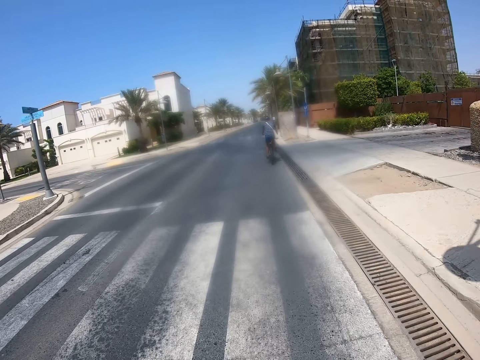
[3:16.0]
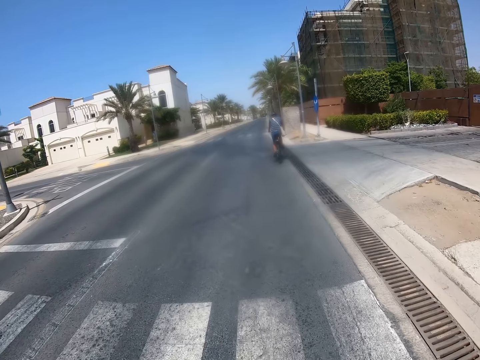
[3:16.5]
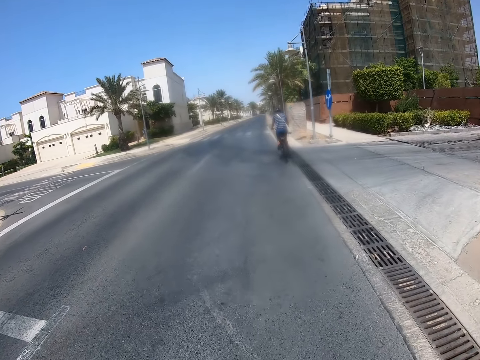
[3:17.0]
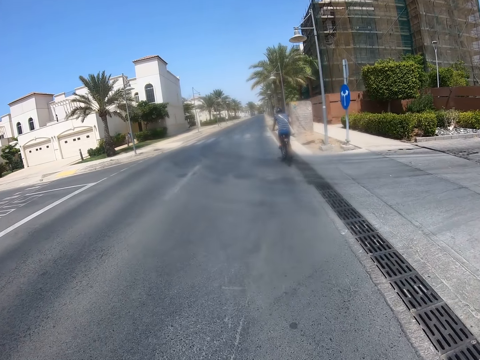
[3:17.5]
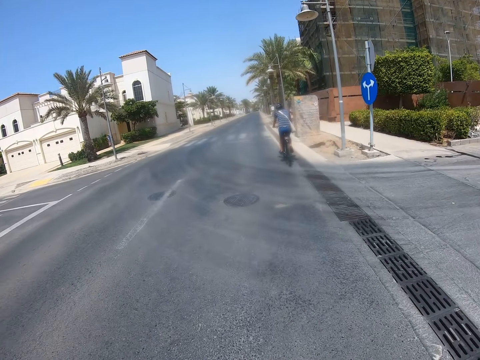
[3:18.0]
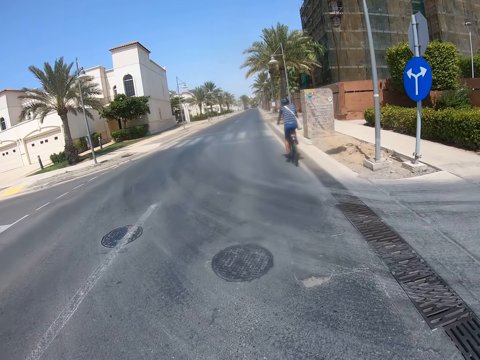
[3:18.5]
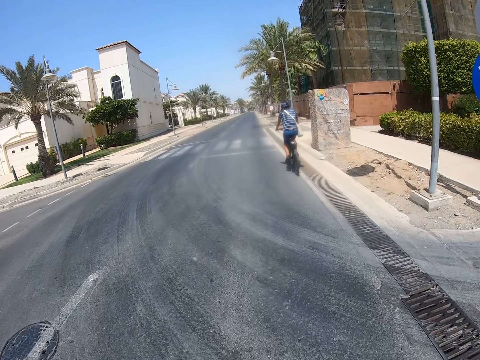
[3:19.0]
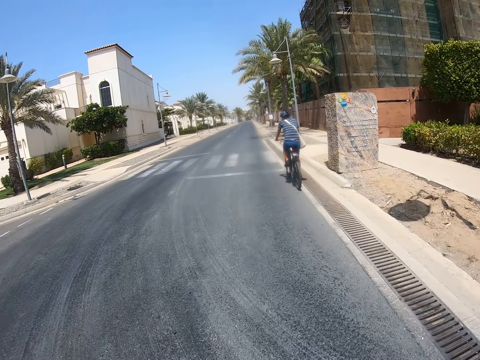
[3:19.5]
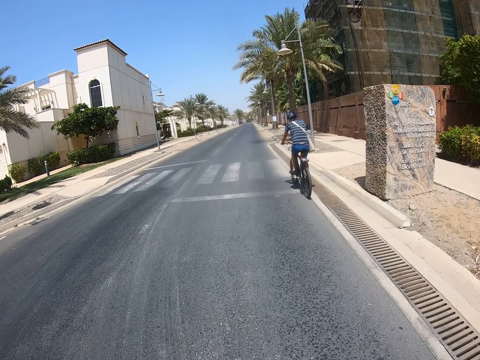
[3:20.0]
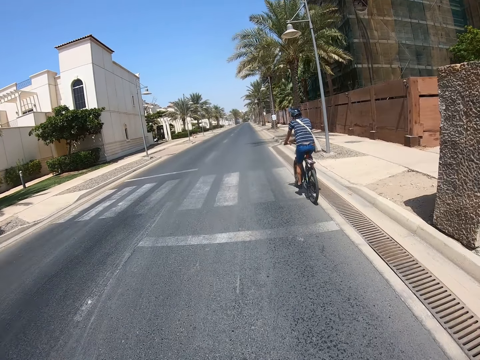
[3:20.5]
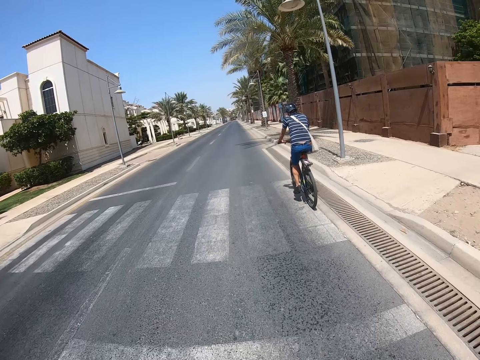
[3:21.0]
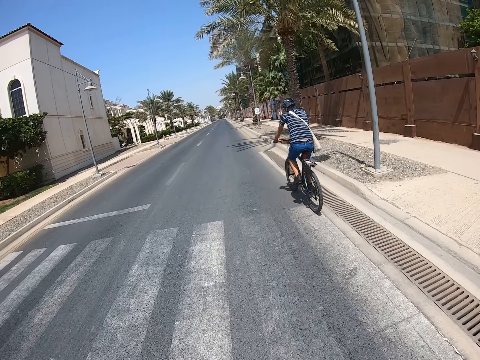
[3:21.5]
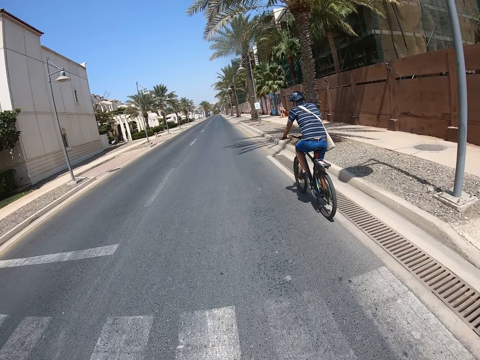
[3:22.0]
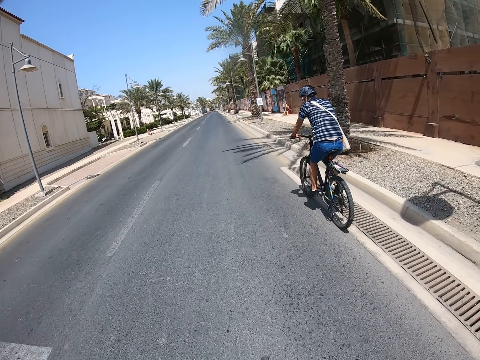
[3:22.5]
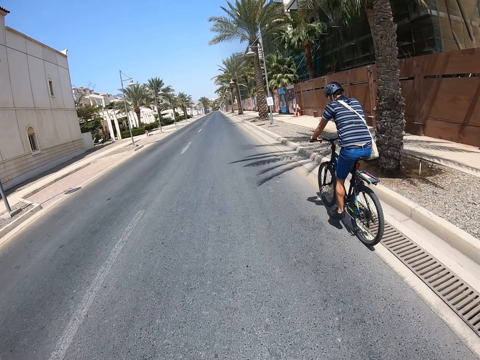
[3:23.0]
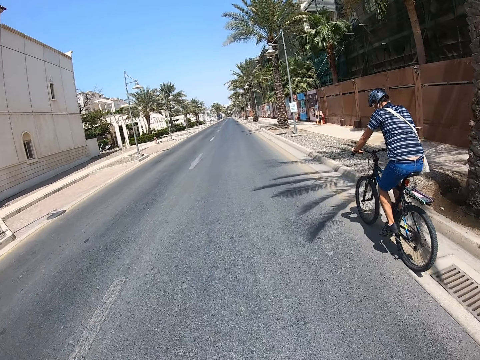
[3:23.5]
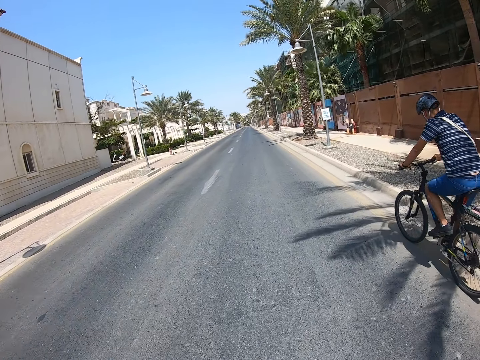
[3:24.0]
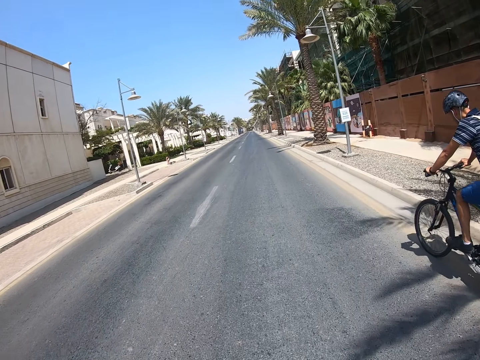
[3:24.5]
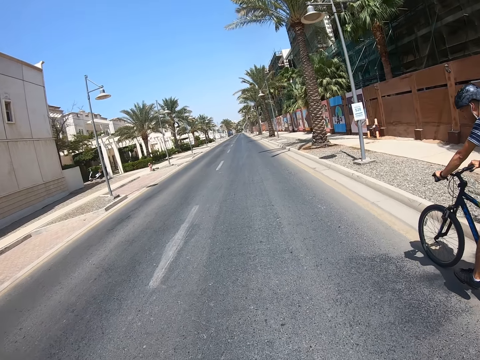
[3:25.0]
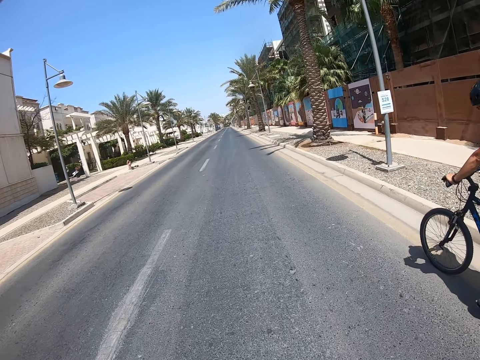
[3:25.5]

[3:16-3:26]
A man rides the bike.

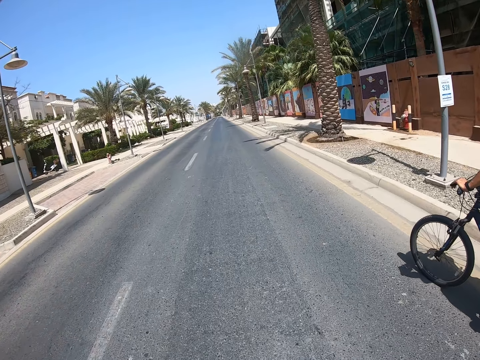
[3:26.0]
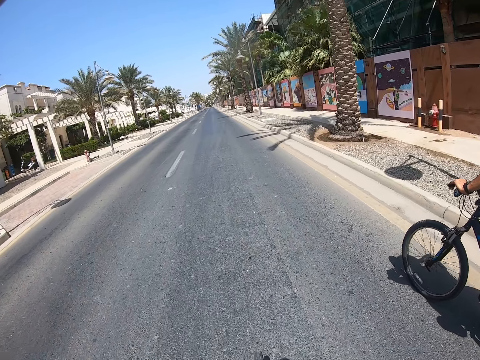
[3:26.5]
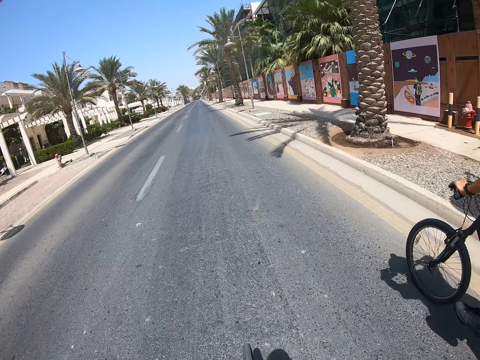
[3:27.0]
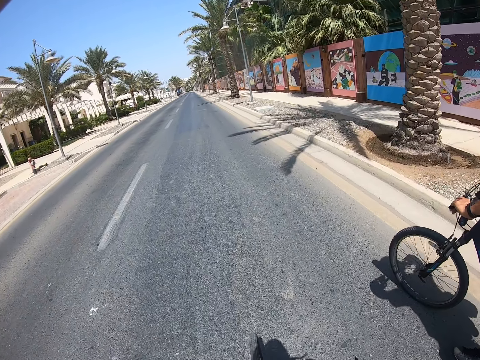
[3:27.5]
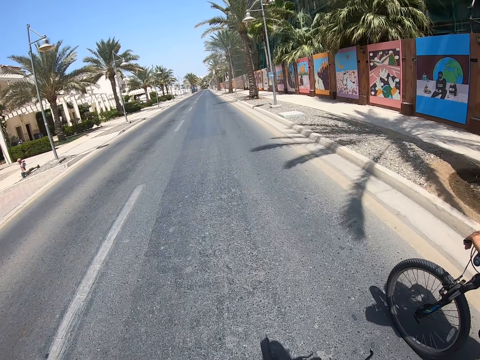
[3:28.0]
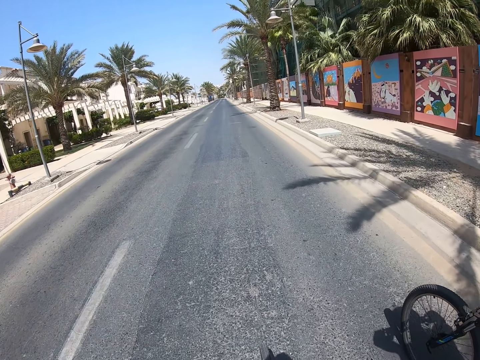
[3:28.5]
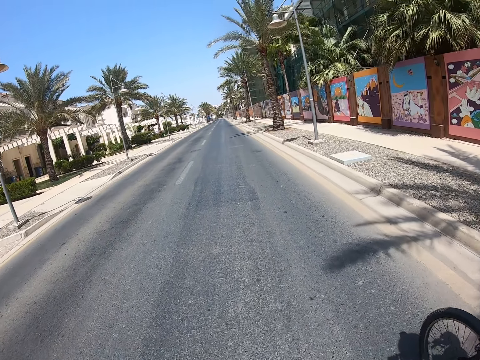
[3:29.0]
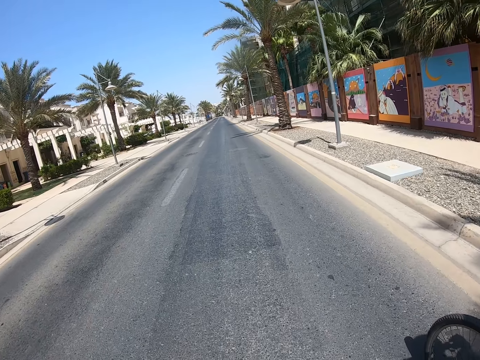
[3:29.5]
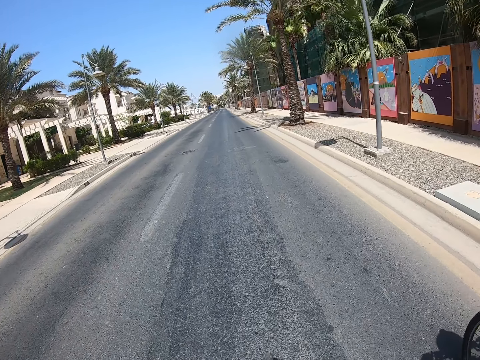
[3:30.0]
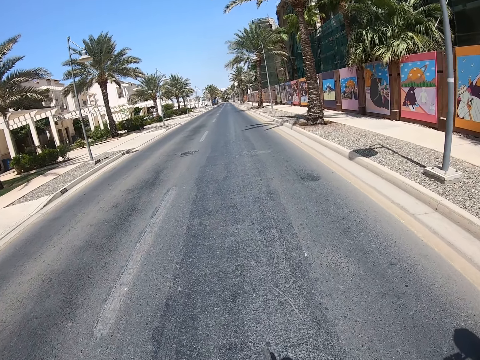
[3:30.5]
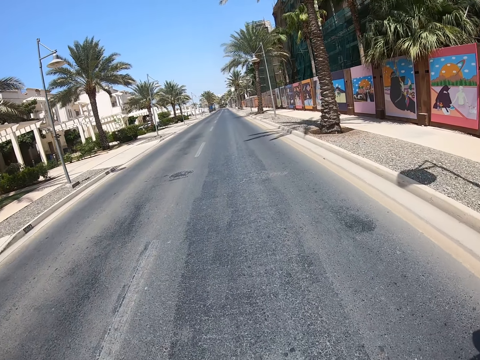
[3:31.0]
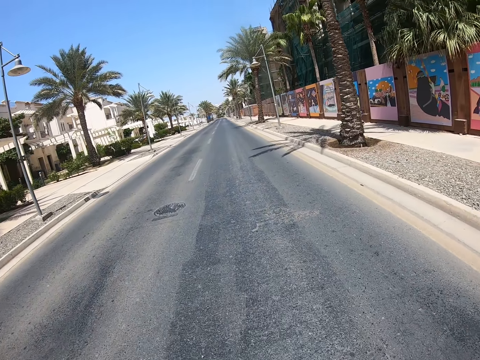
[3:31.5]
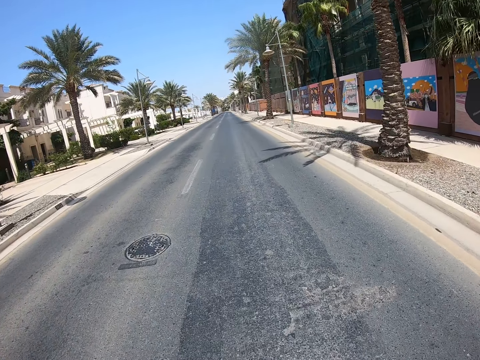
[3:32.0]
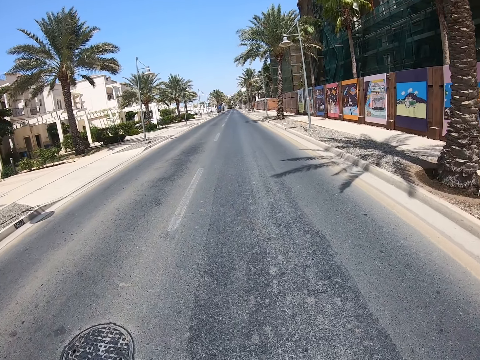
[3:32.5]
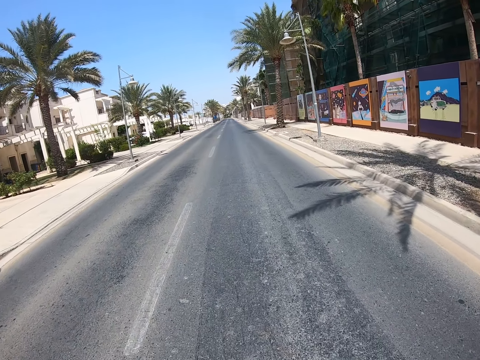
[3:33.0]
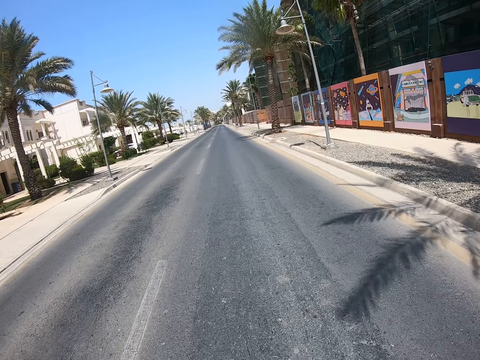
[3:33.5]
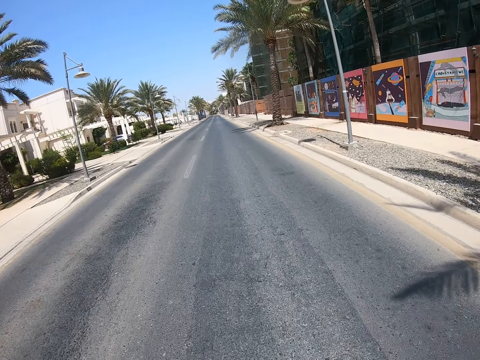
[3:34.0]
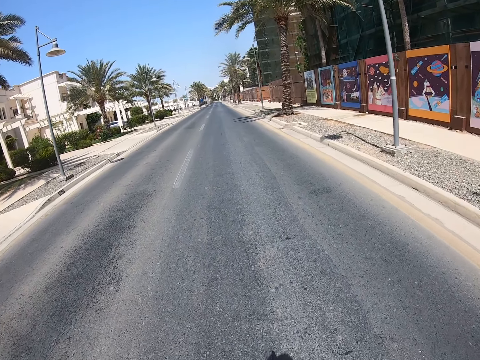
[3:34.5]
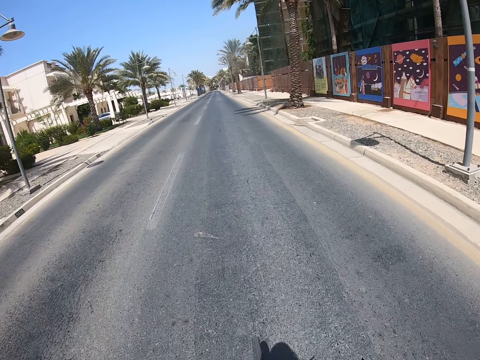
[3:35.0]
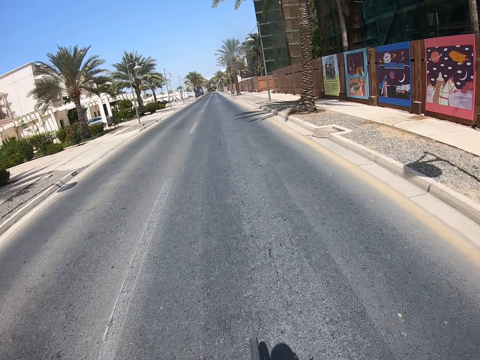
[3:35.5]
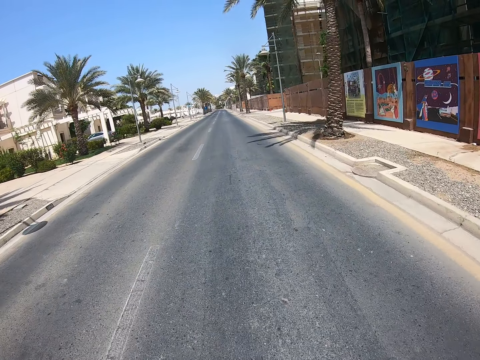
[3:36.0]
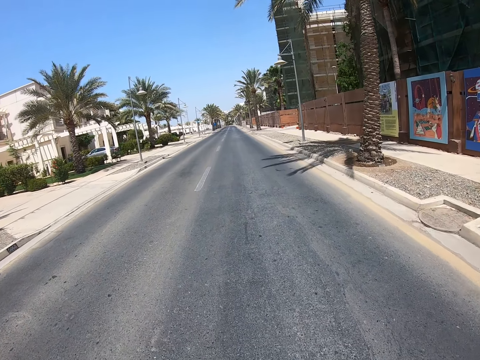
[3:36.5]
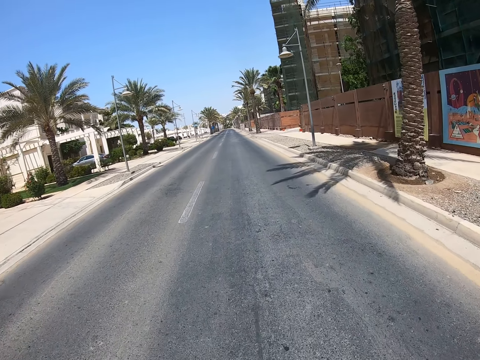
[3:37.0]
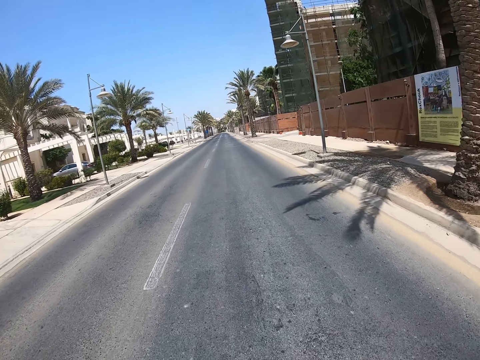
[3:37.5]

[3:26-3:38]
The camera wearer converses with a man. They cycle on the road.

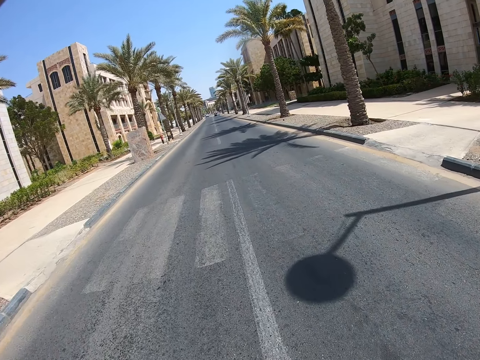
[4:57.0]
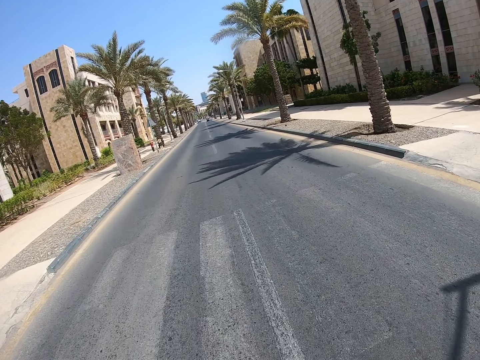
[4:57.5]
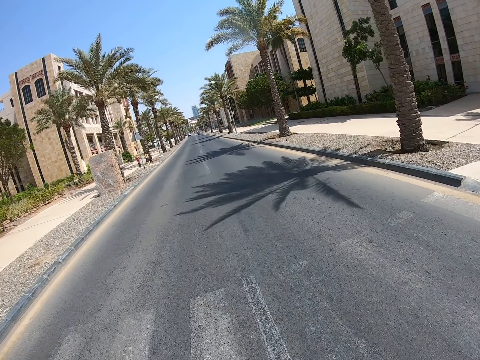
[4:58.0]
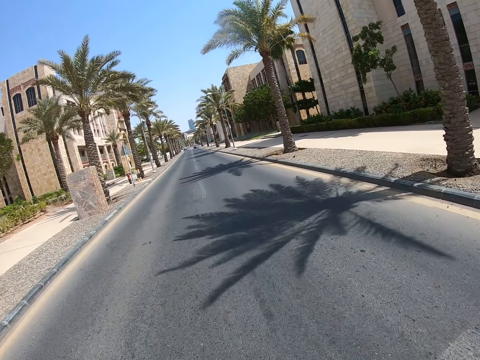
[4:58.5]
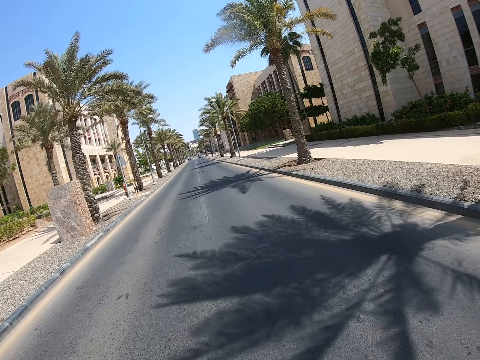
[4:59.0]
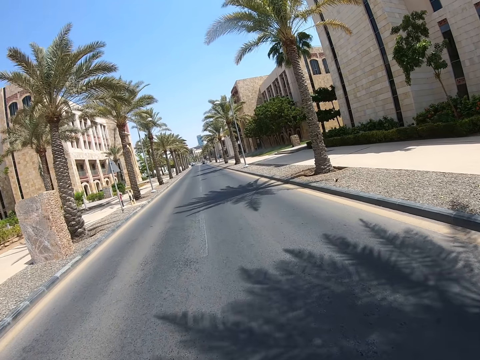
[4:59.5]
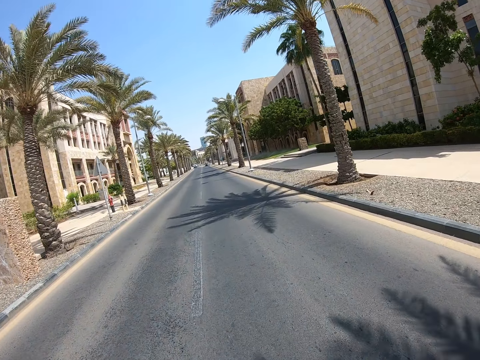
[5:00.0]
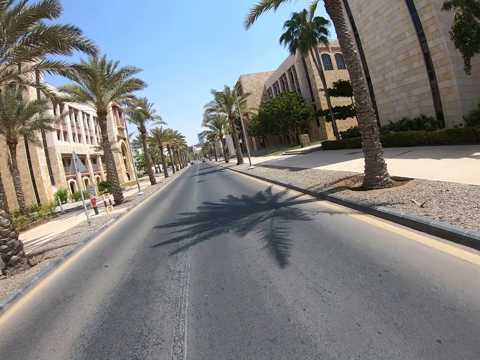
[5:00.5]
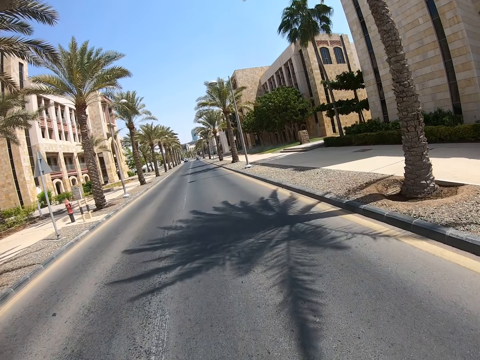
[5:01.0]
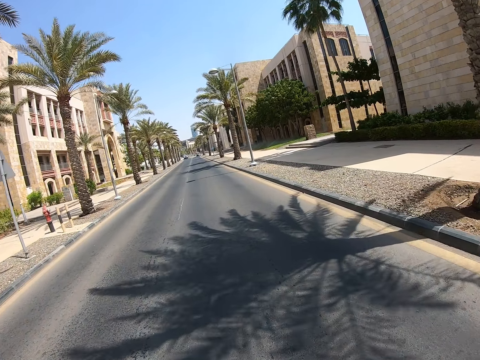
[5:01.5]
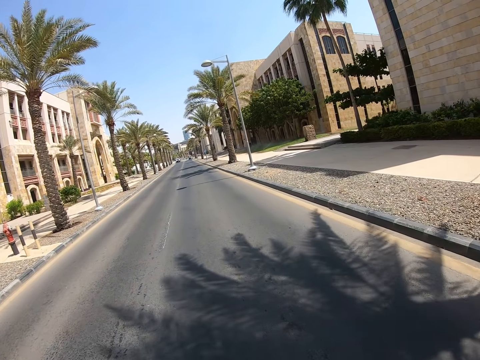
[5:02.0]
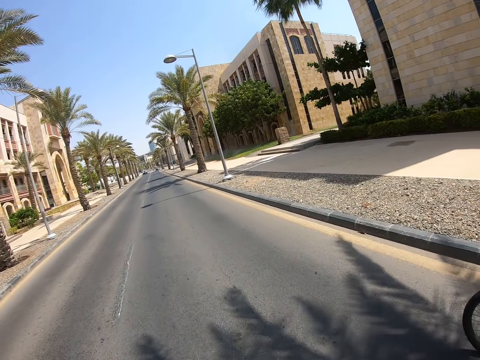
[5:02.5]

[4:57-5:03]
The camera wearer converses with a man.
